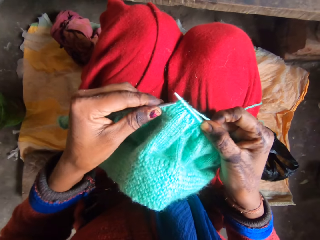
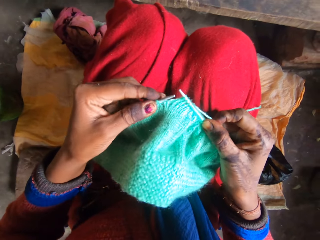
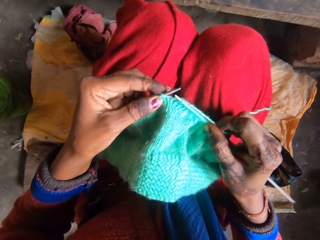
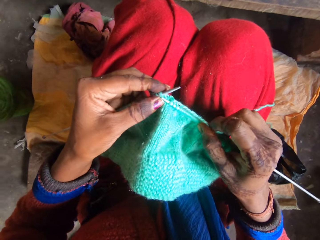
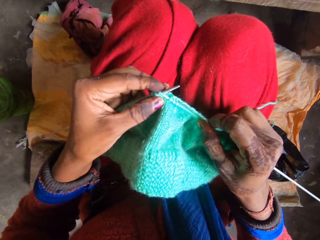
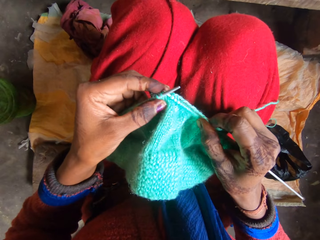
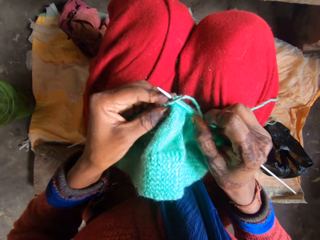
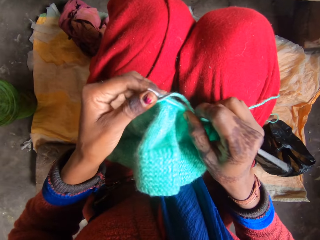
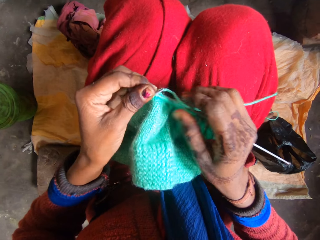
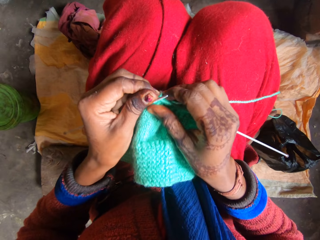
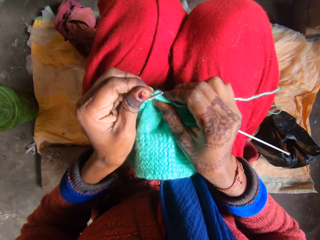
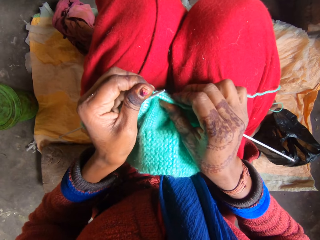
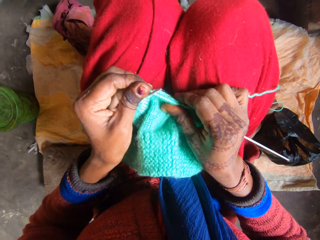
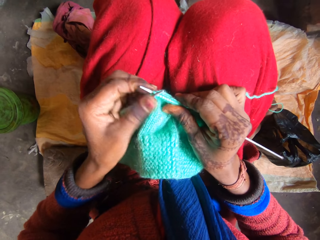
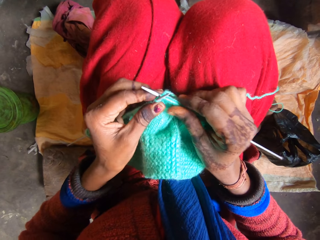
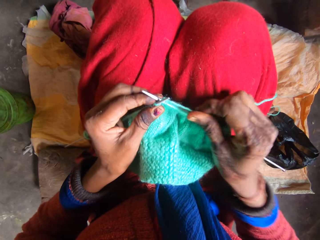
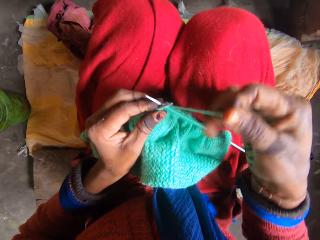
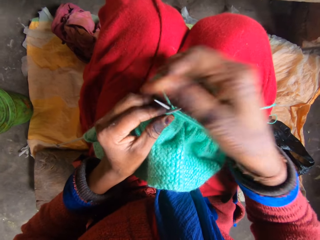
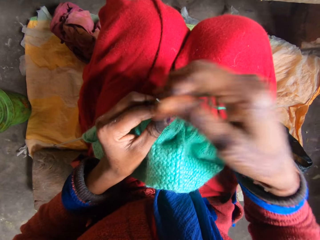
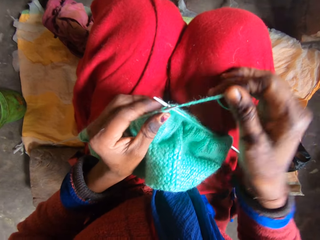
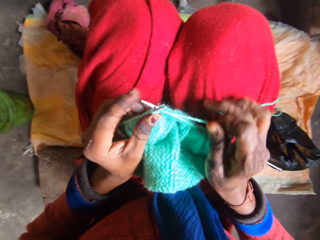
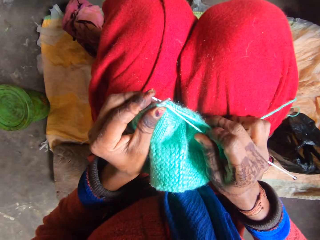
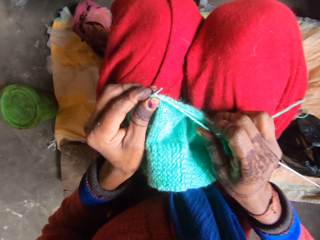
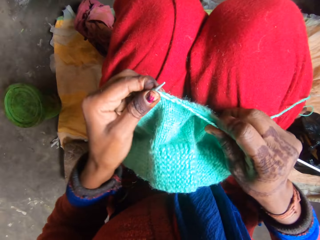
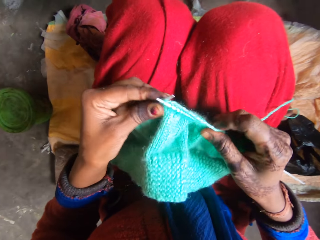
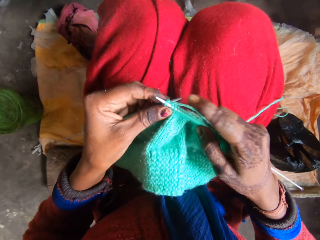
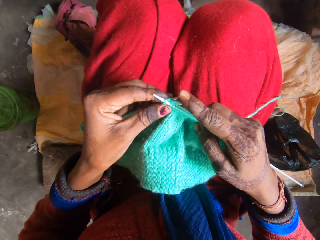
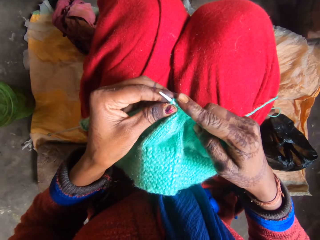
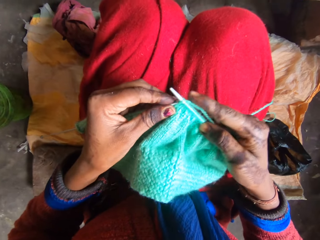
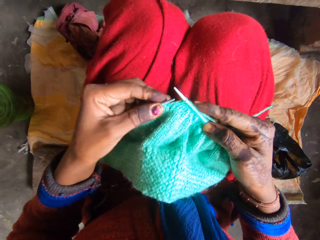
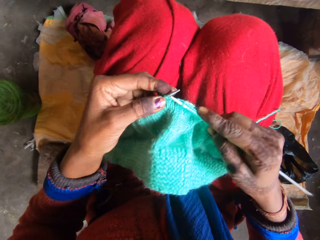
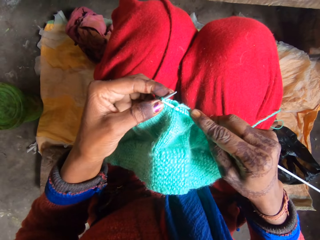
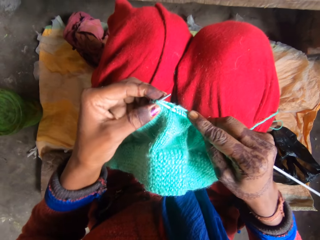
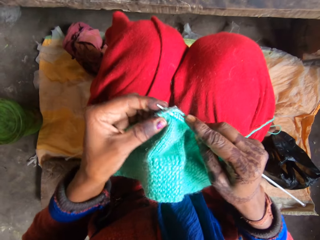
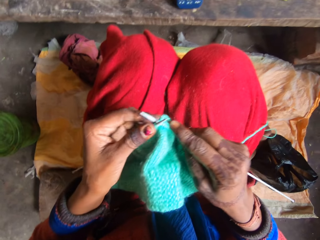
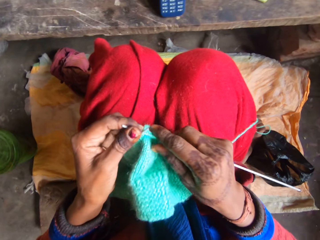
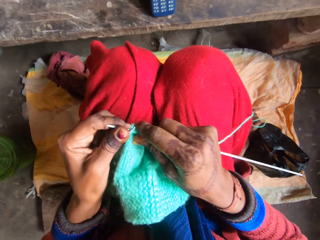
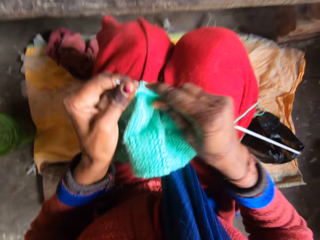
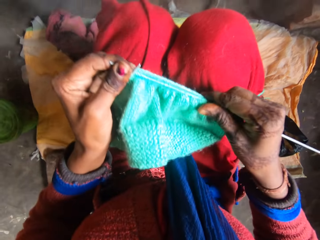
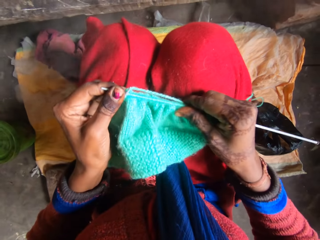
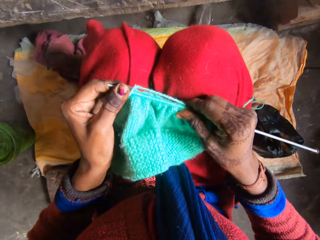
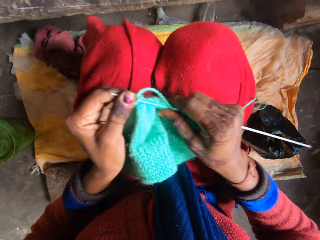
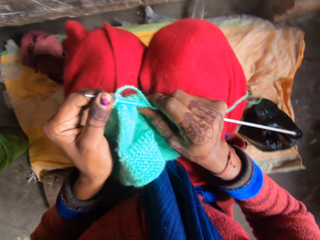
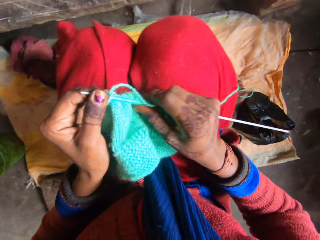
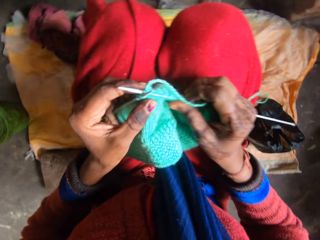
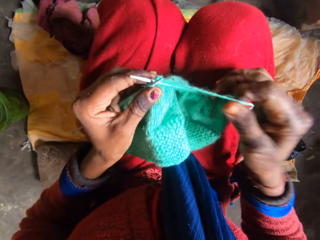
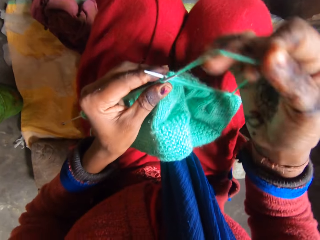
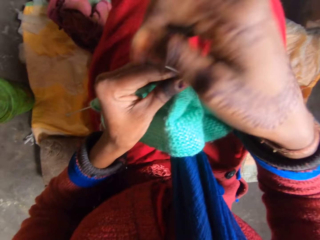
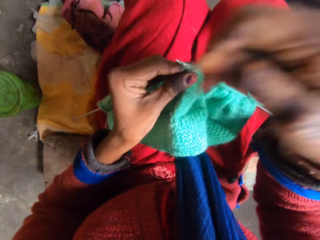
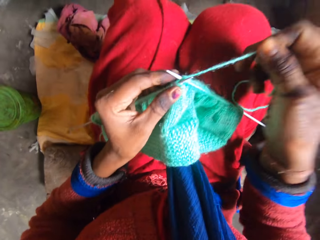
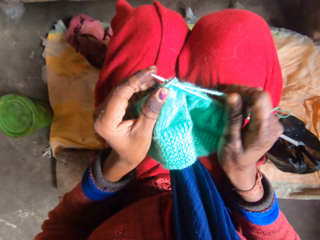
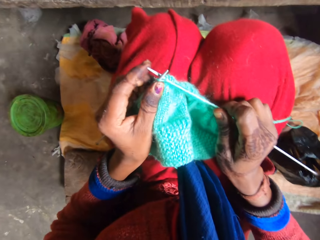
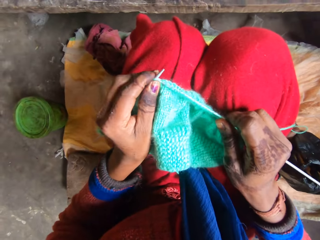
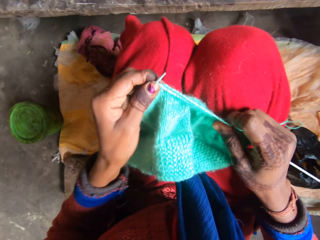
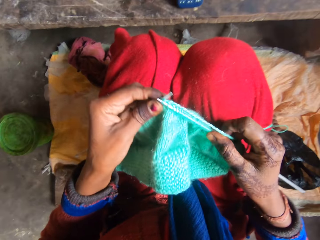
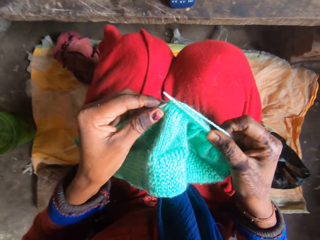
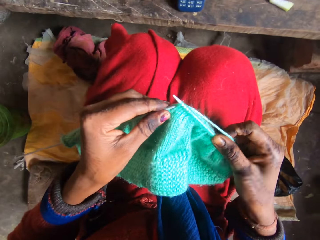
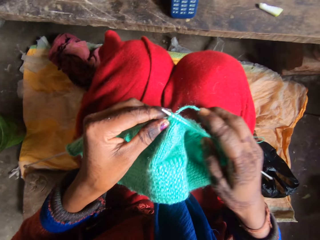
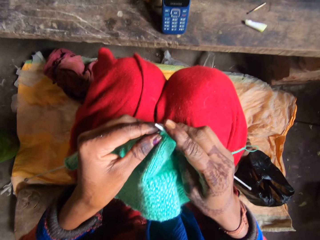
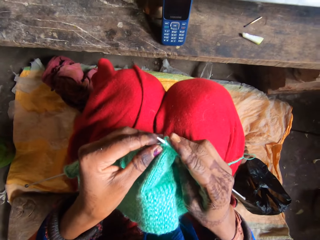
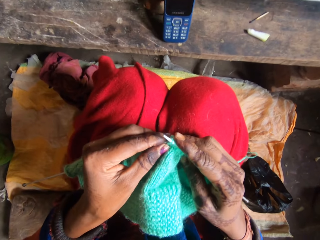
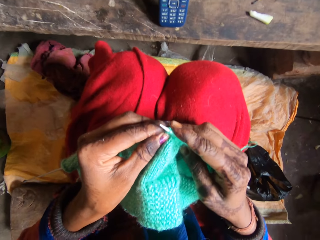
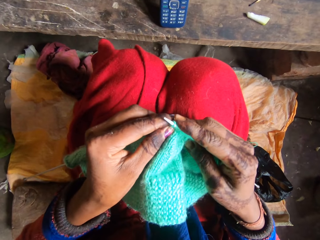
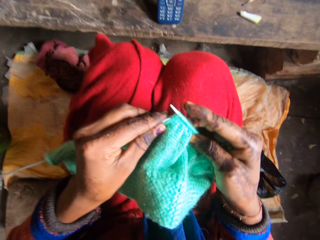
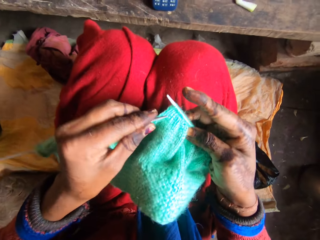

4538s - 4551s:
The camera wearer moves the fabric in the crochet hook. They knit the fabric. They move the fabric in the crochet hook. They knit the fabric.

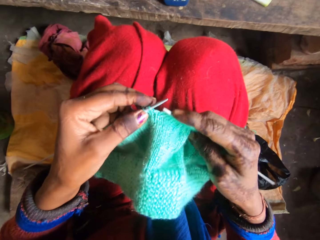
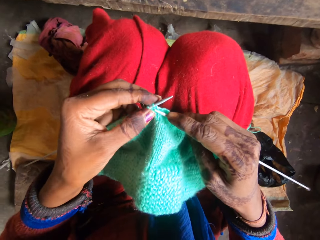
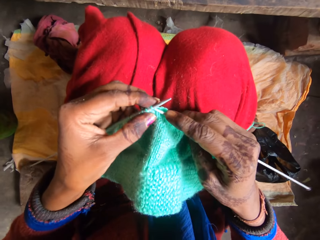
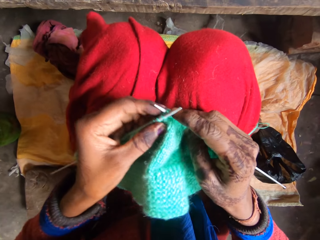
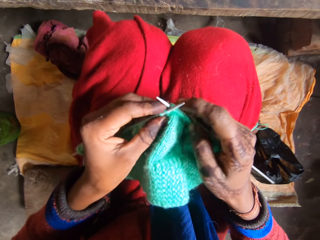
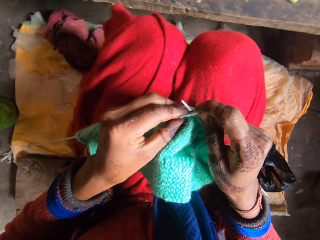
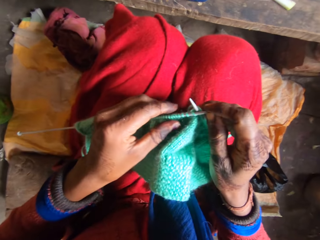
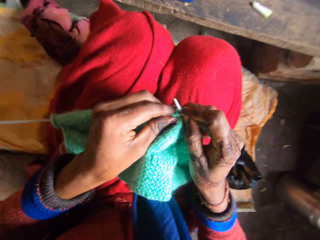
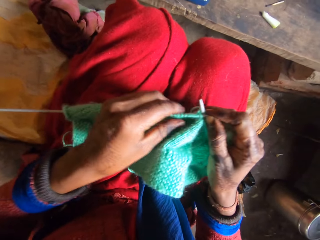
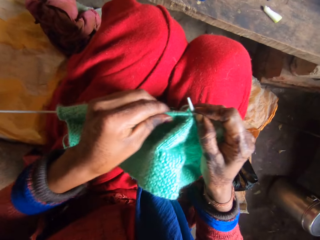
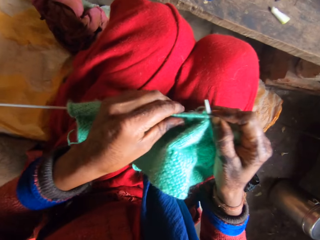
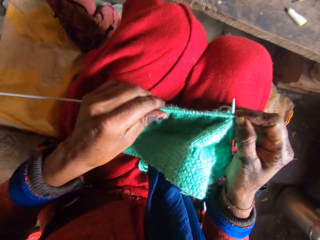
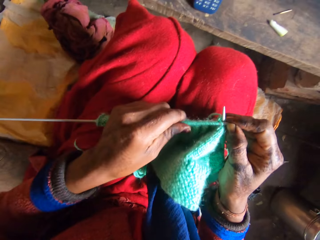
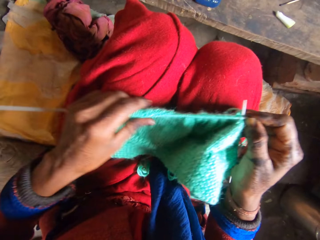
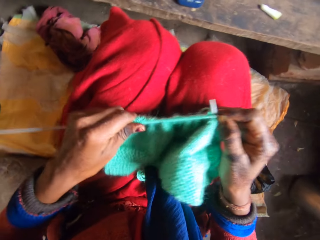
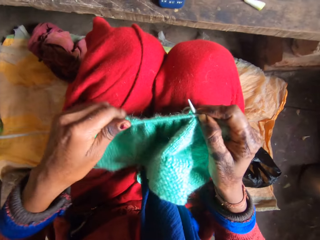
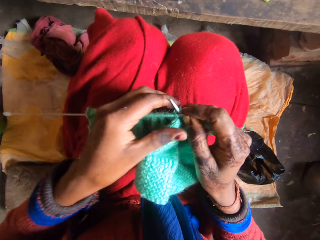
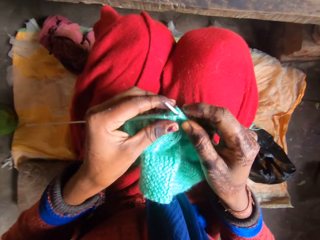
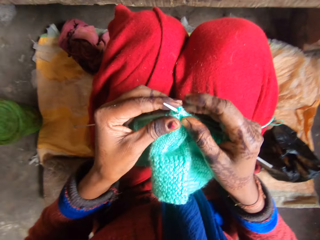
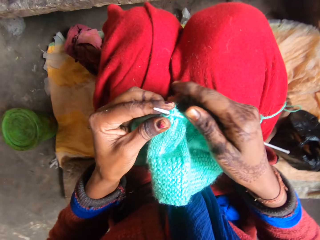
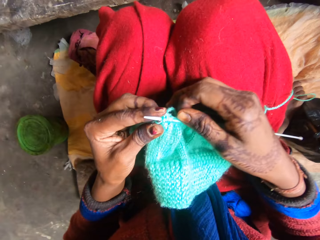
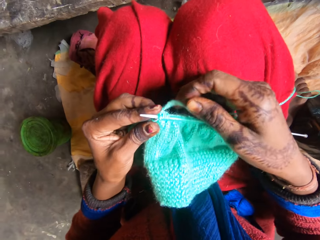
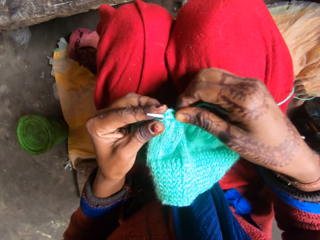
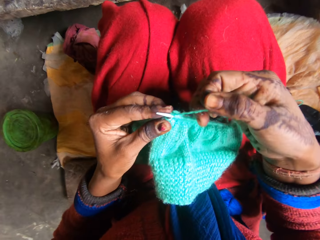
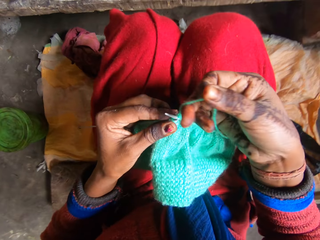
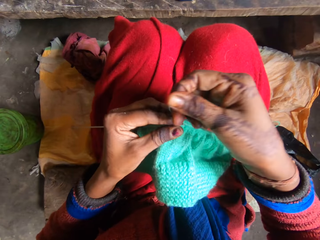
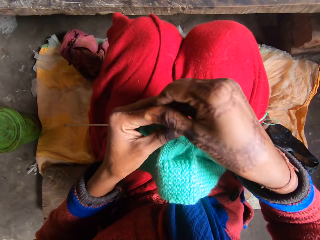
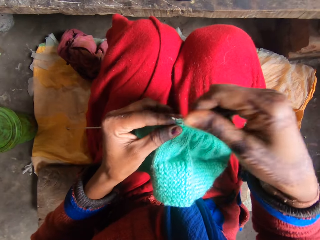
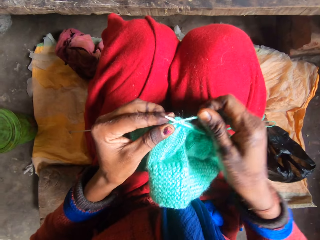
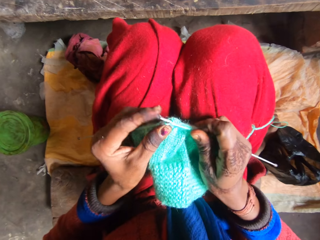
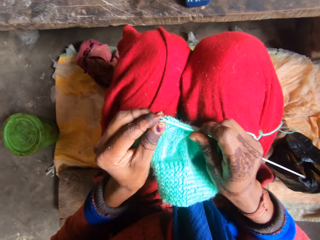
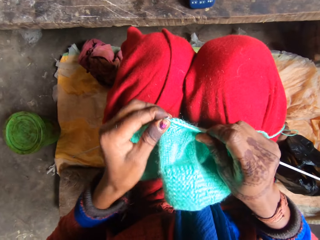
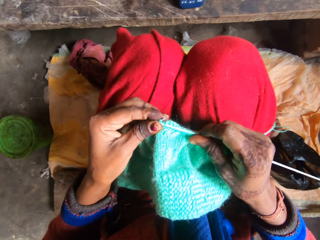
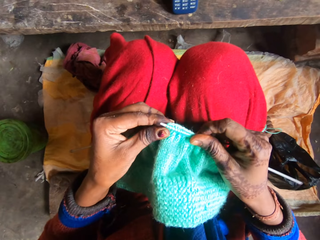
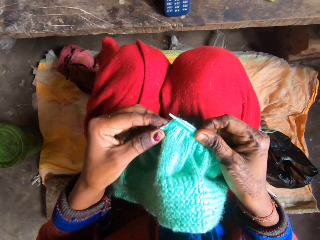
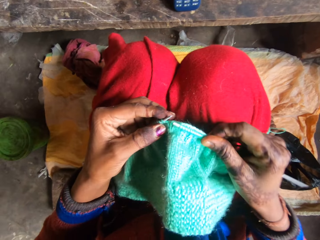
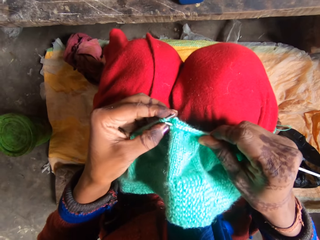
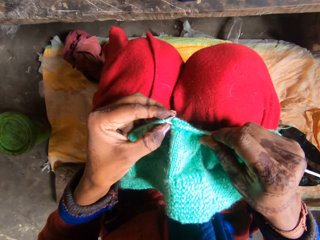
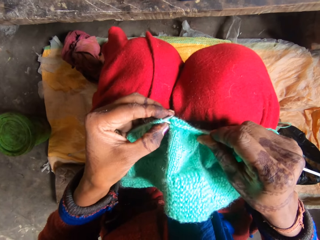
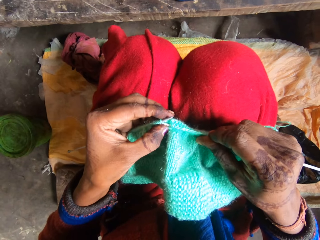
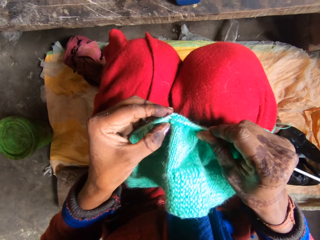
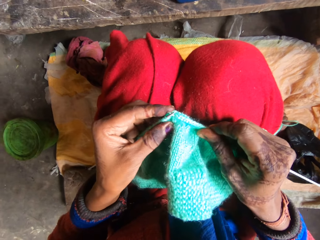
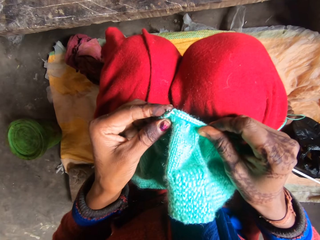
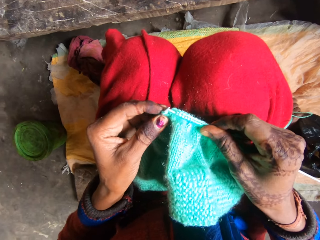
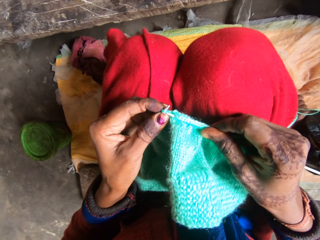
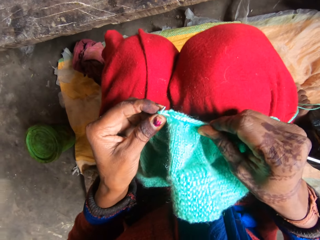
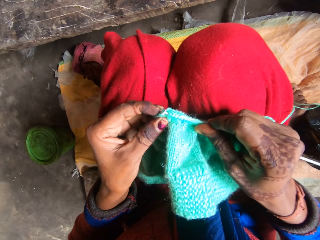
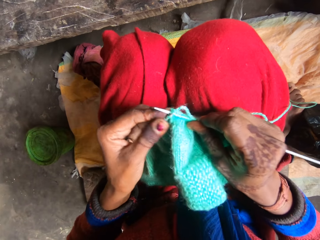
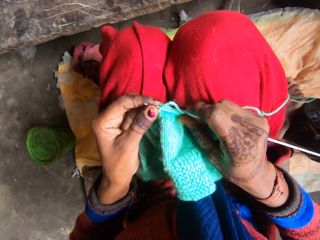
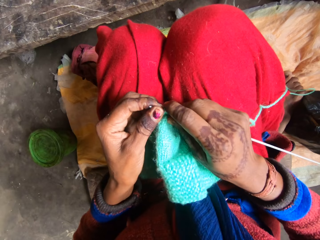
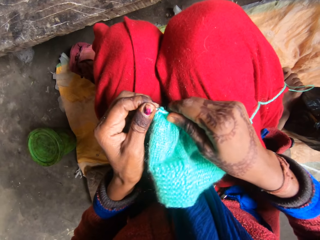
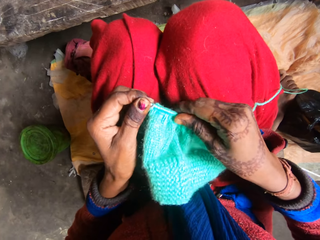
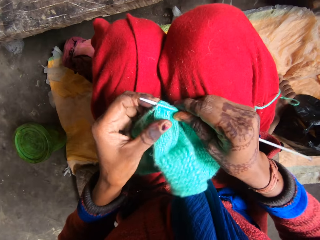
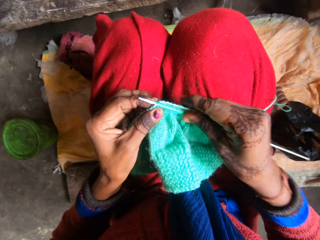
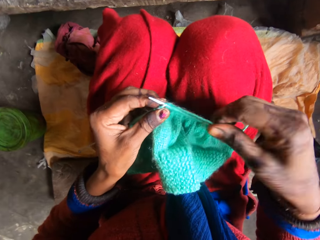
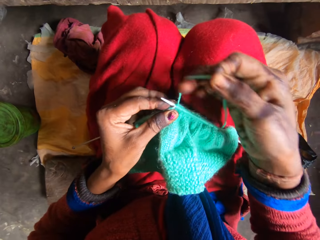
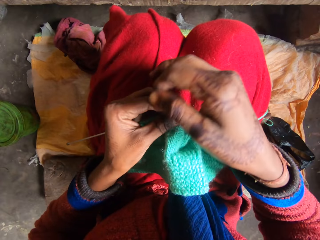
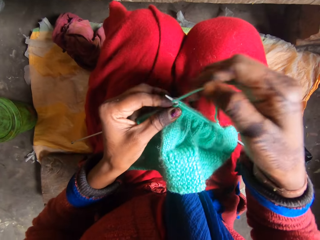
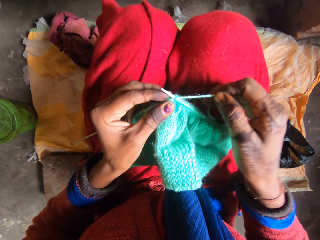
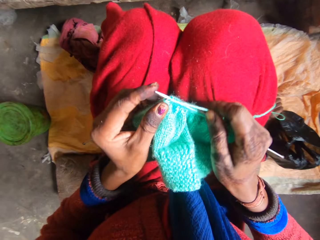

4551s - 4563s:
The camera wearer moves the fabric in the crochet hook. They knit the fabric. They move the fabric in the crochet hook. They knit the fabric.
